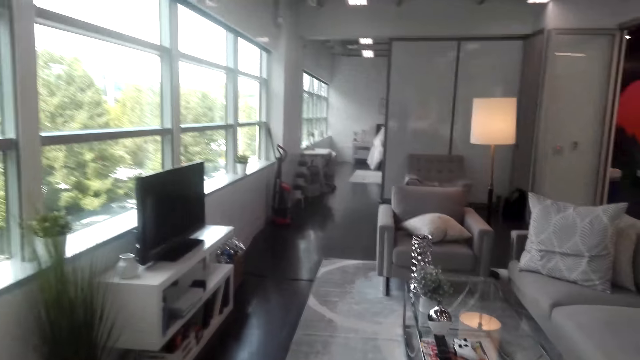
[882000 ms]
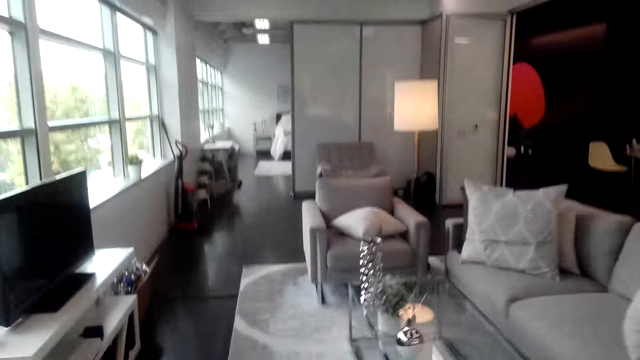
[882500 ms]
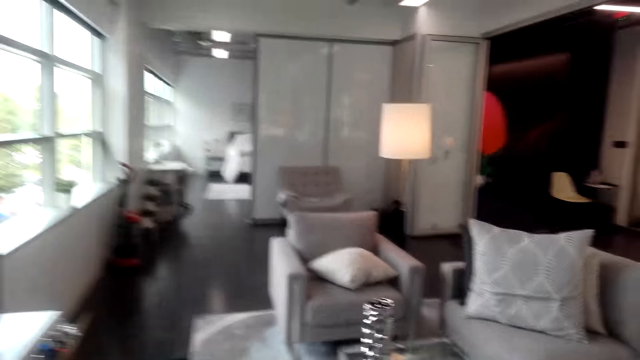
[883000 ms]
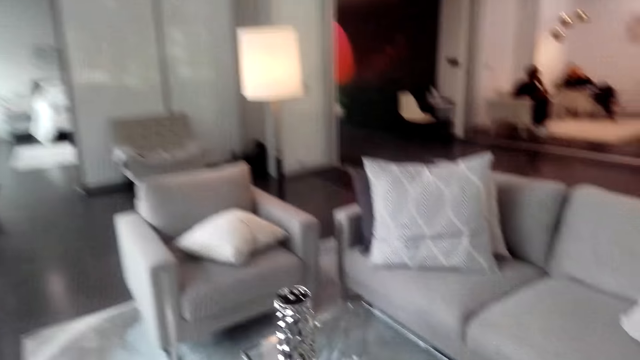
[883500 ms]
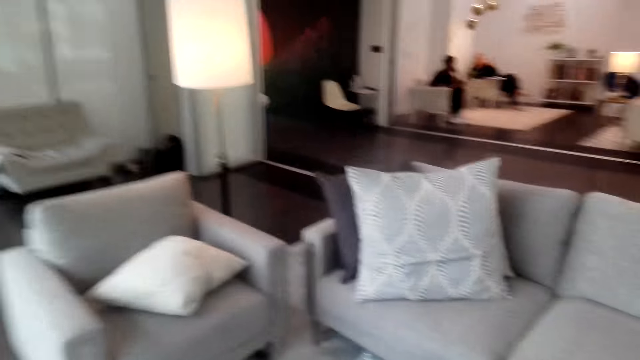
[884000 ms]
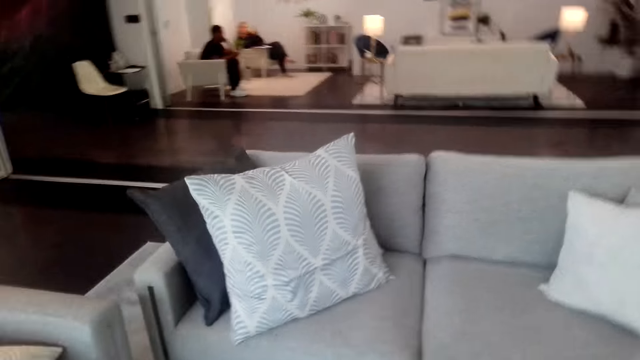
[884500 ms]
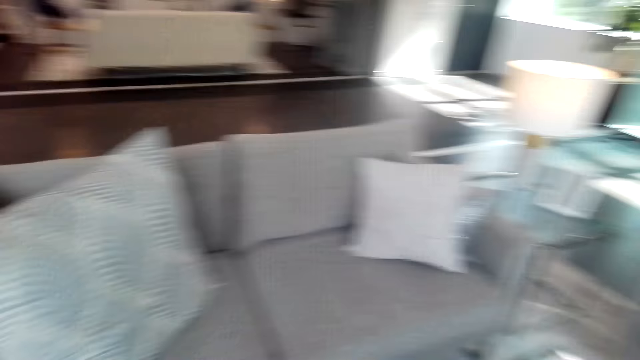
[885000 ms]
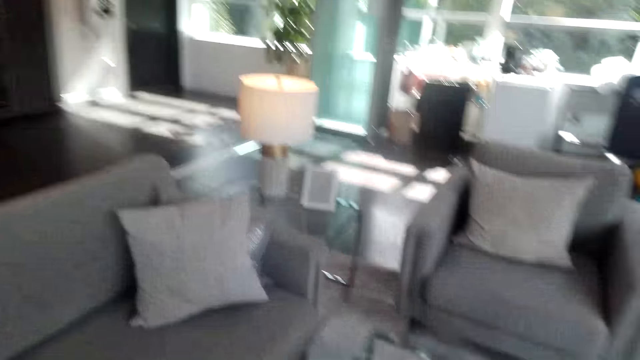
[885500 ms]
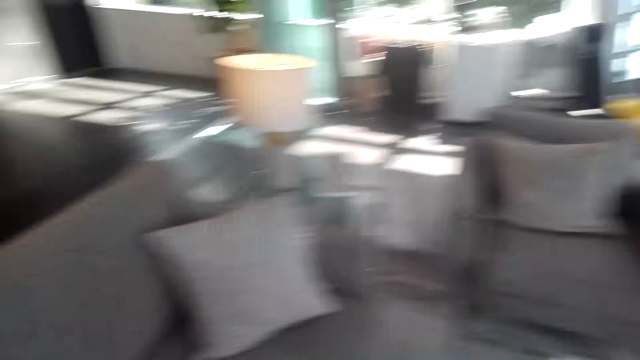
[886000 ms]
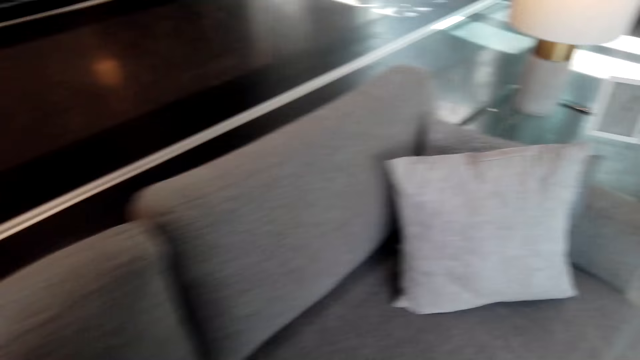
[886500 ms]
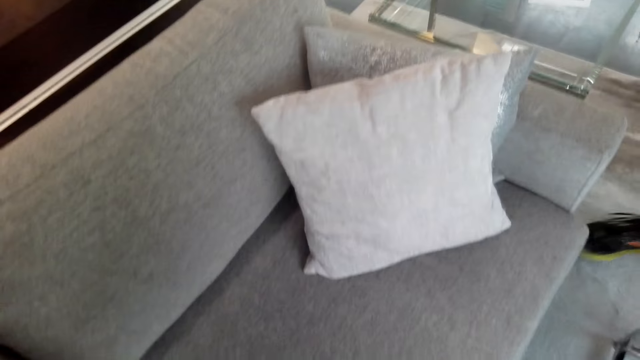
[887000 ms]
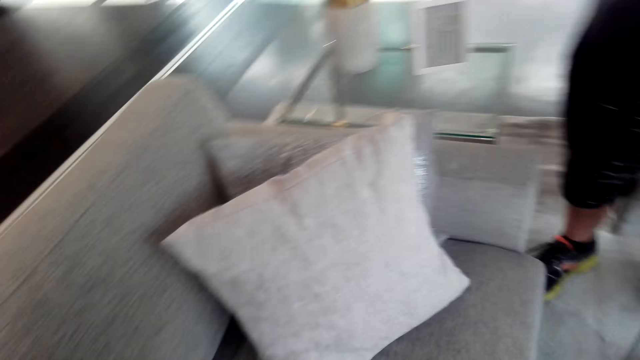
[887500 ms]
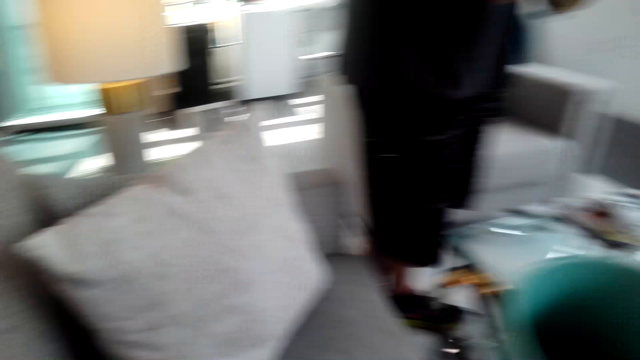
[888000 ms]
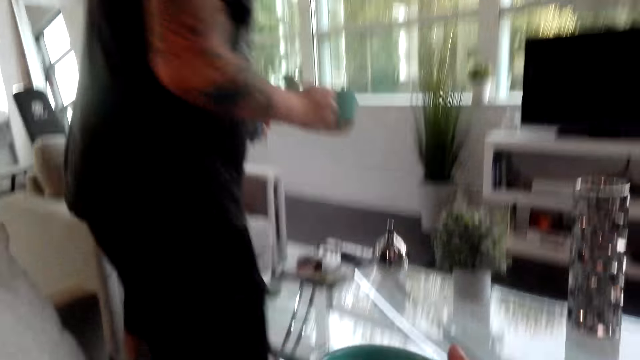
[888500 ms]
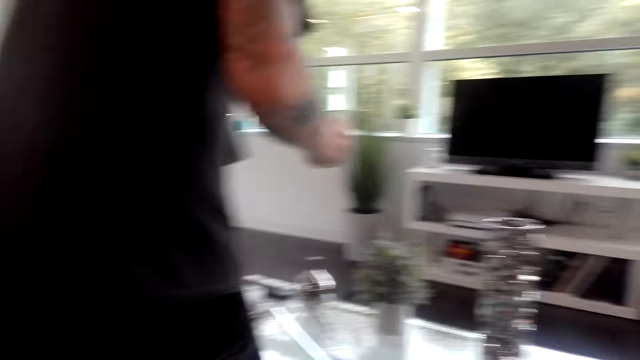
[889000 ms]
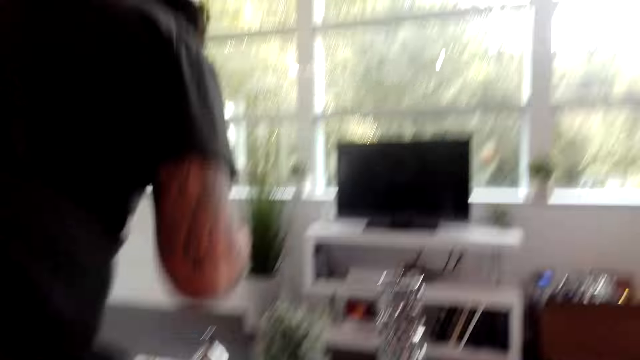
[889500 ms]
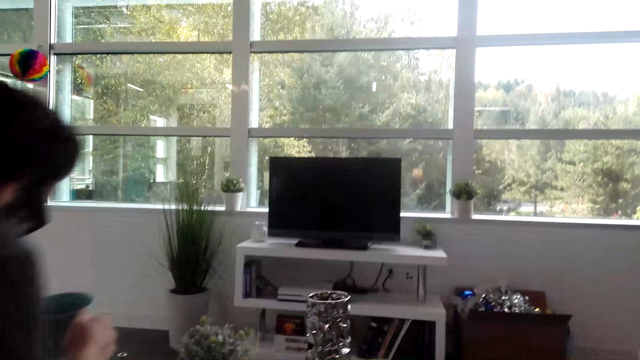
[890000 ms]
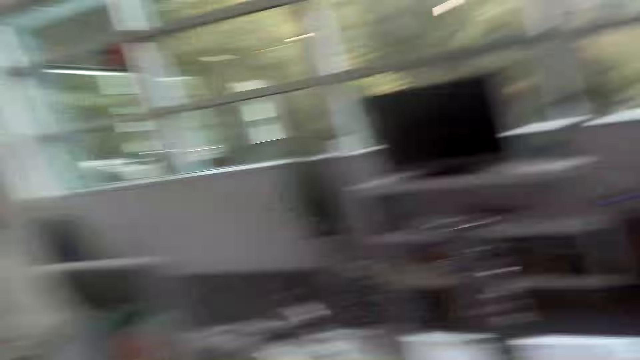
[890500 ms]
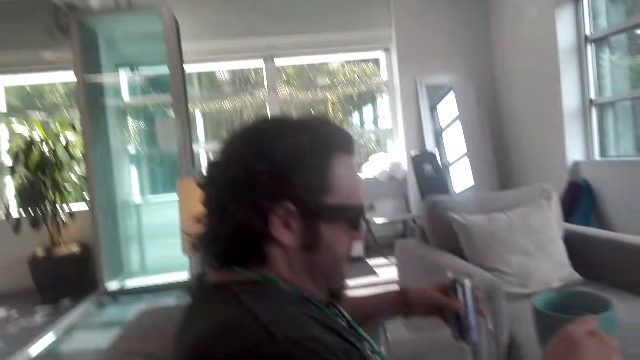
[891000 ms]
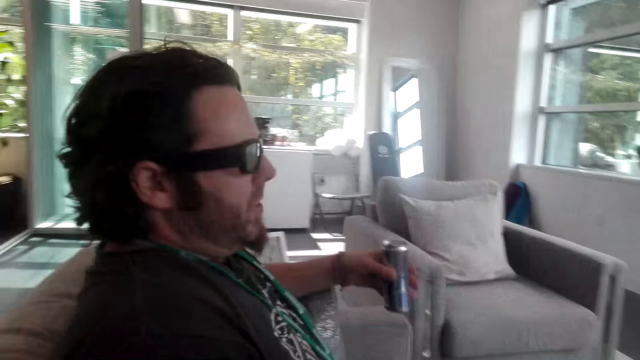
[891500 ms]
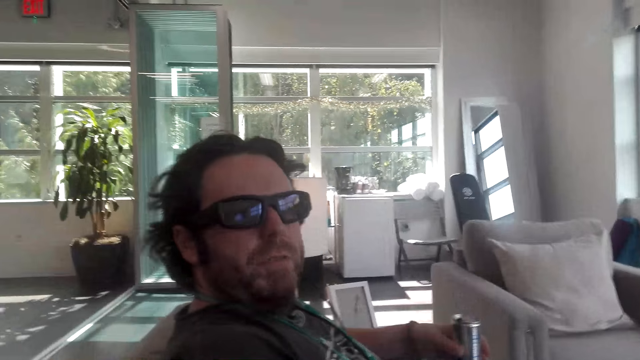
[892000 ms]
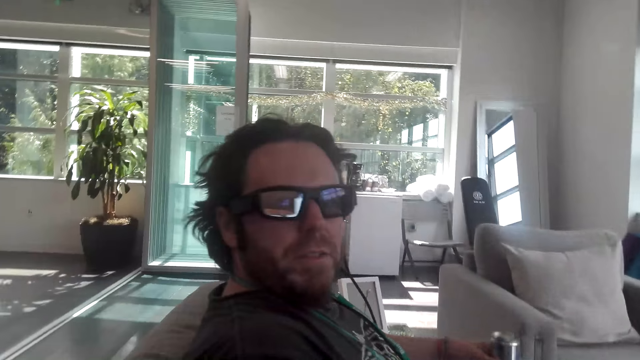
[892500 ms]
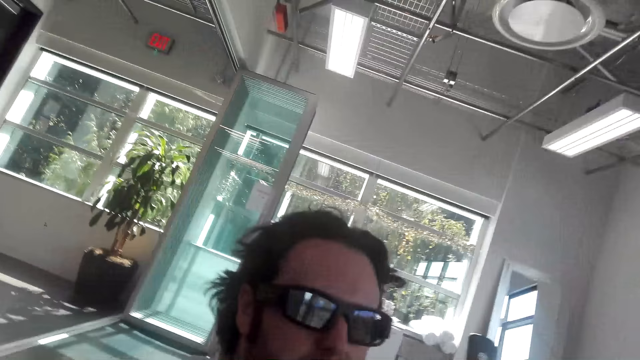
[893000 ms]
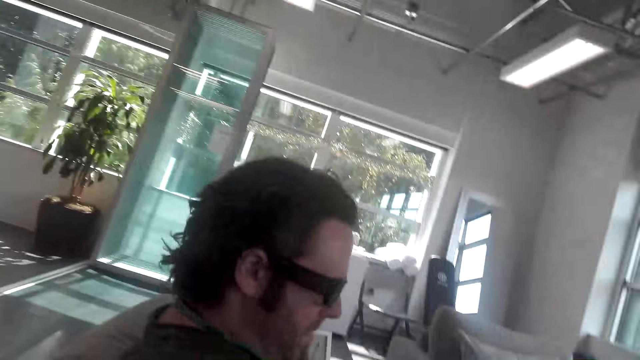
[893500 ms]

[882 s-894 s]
The camera wearer walks around the room. They talk to a man. The man sits on the chair or couch.

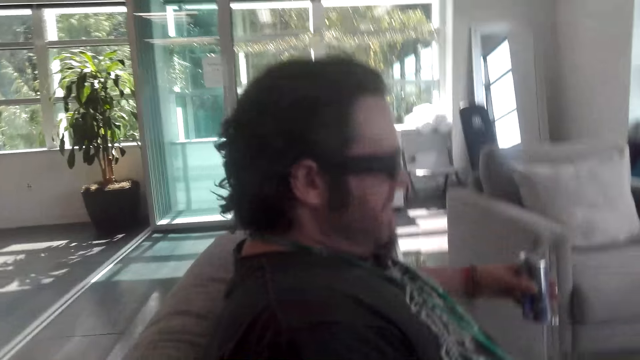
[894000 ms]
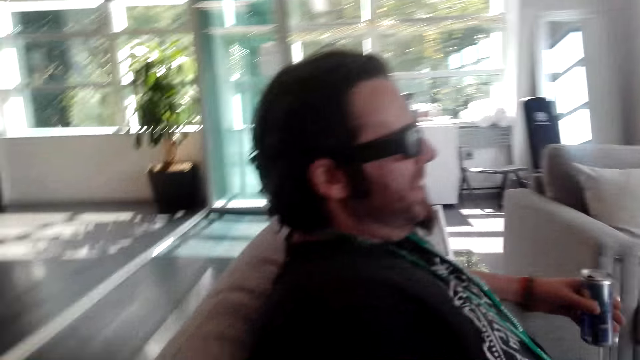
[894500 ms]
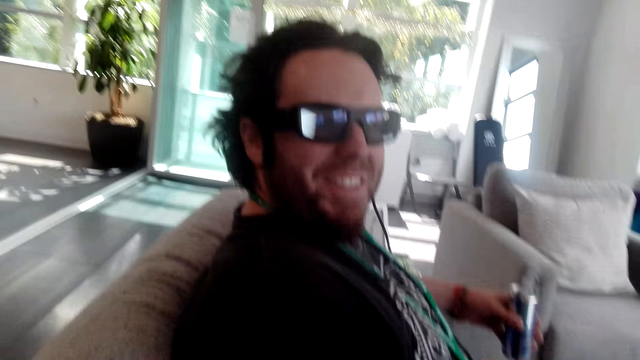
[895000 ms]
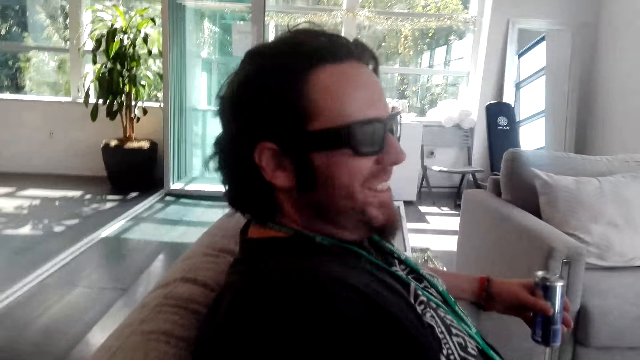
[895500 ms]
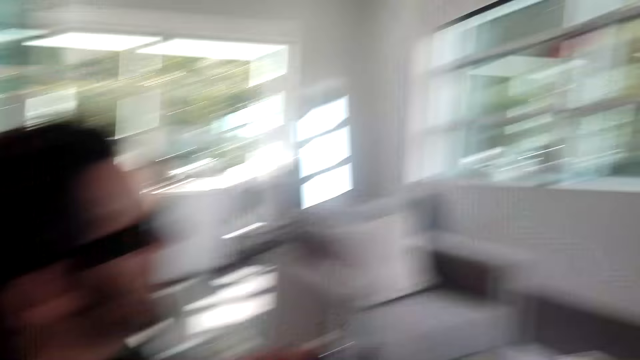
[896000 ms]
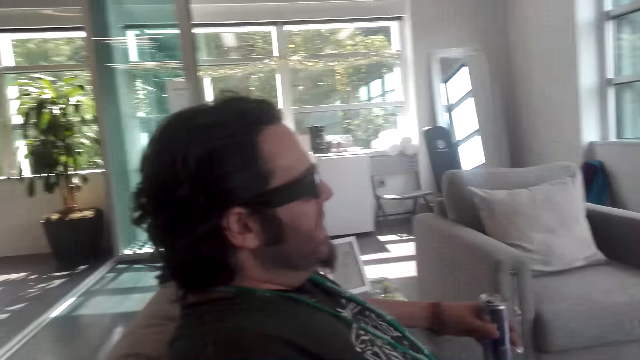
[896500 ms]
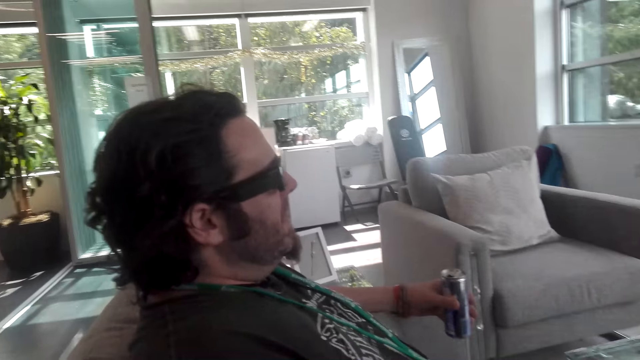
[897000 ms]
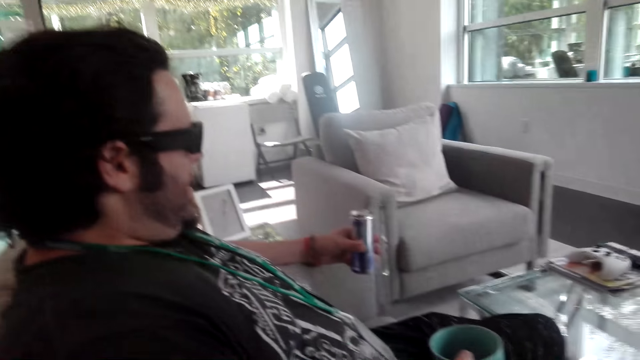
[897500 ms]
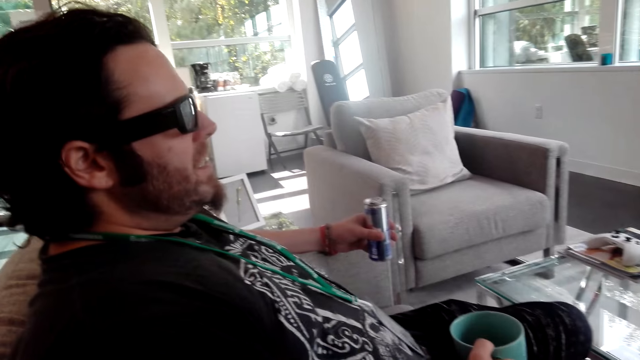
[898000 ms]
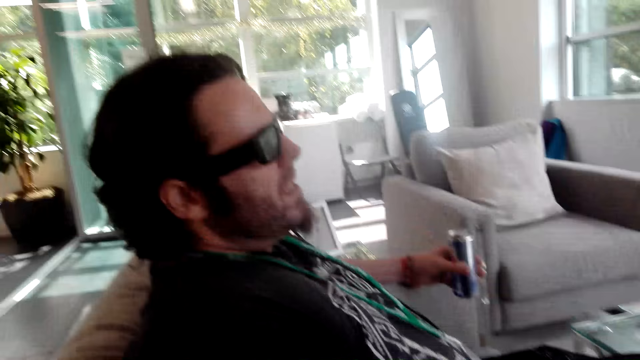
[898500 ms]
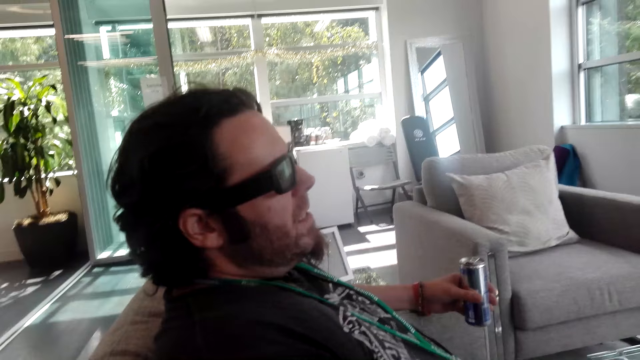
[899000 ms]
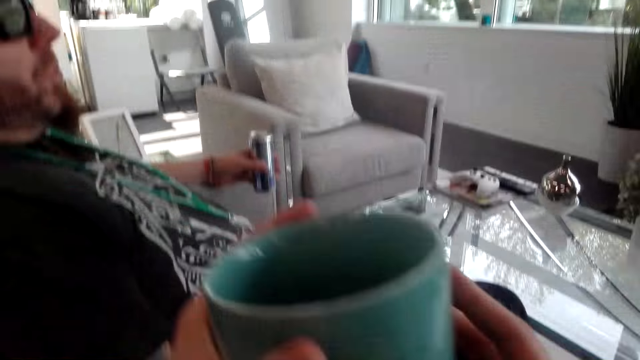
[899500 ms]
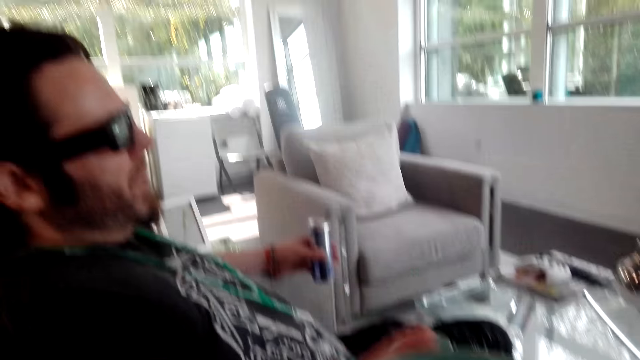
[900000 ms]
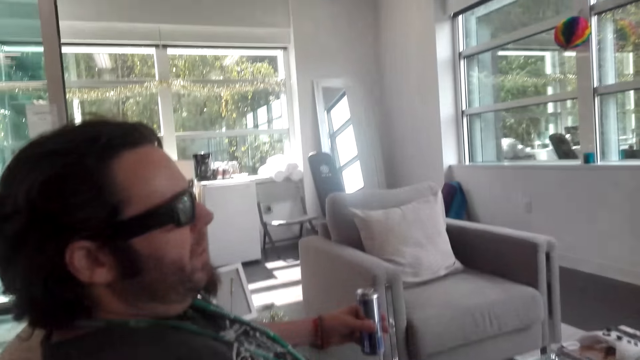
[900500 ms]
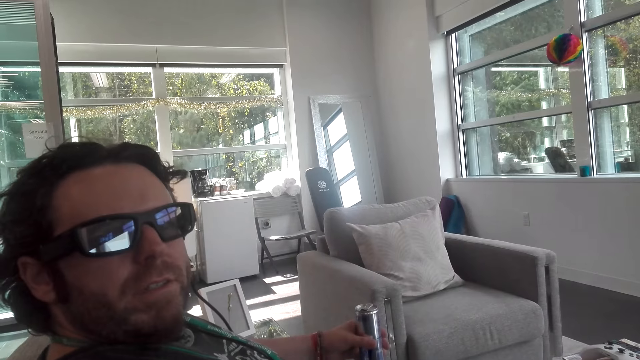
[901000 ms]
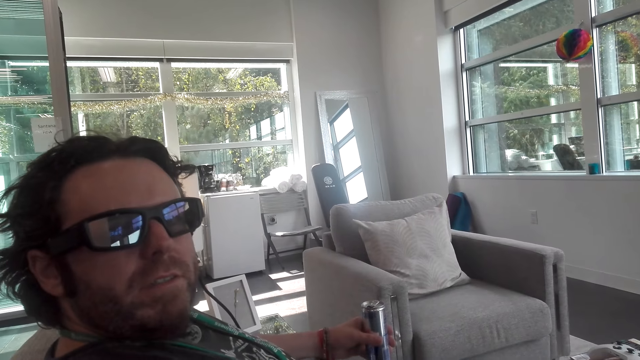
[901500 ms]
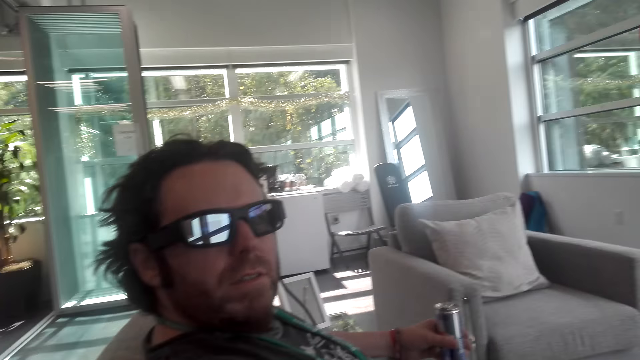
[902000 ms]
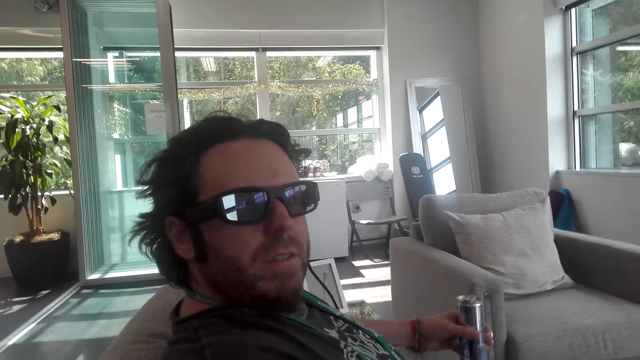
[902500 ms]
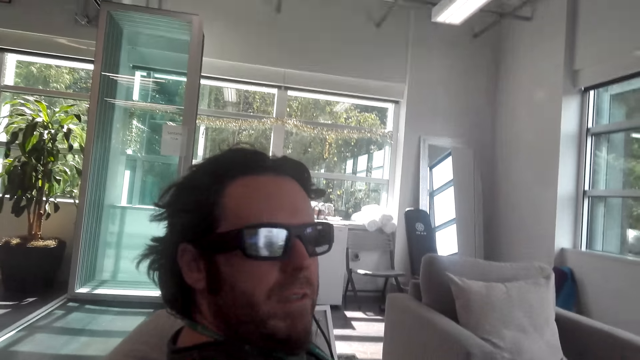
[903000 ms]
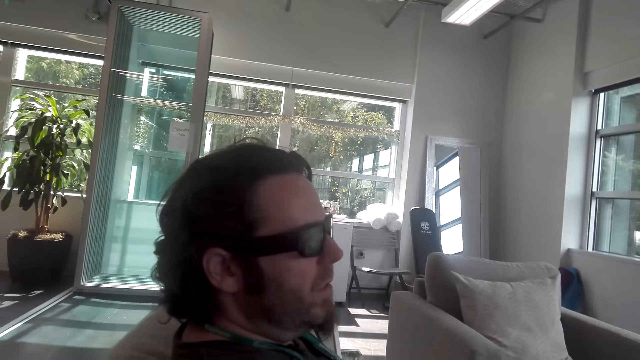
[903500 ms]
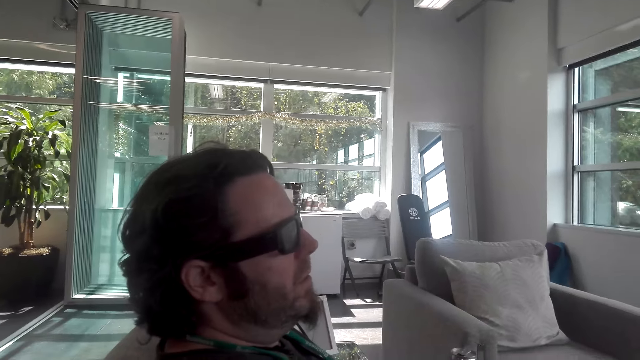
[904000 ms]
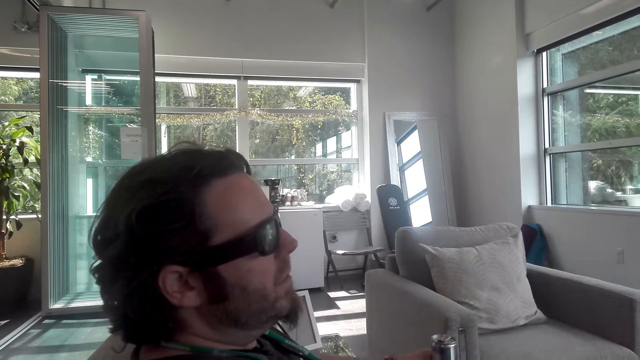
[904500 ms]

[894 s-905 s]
The camera wearer talks to a man. They lift the mug with coffee.
